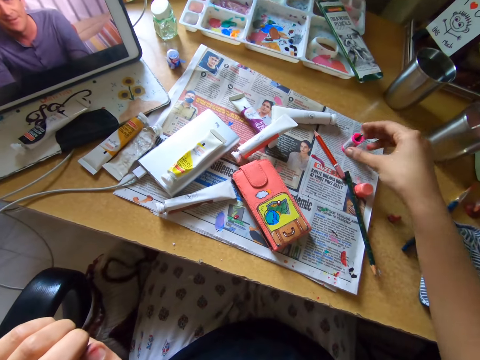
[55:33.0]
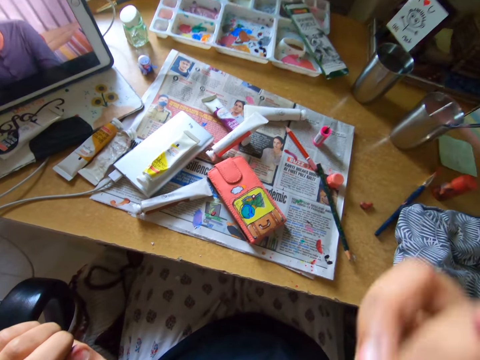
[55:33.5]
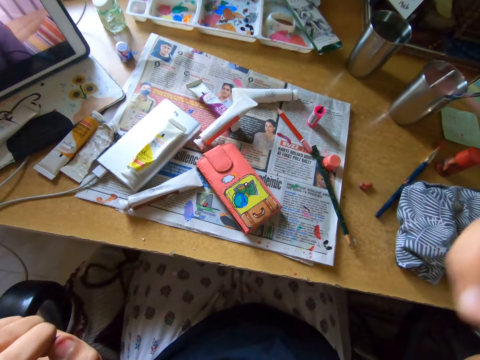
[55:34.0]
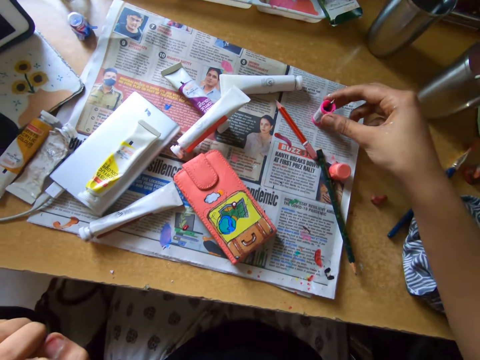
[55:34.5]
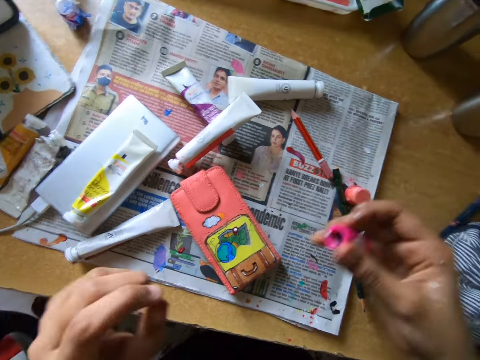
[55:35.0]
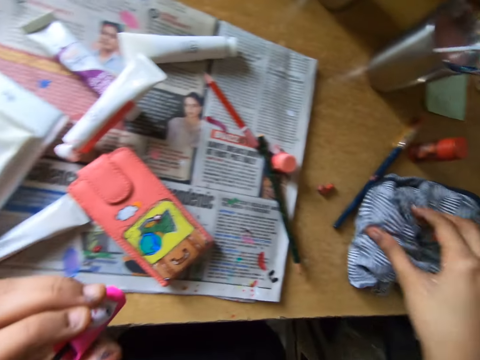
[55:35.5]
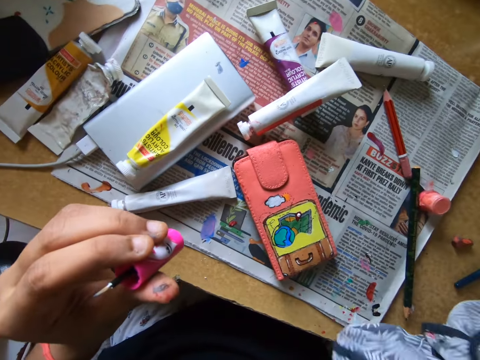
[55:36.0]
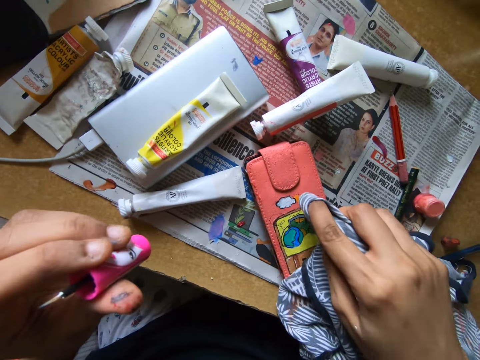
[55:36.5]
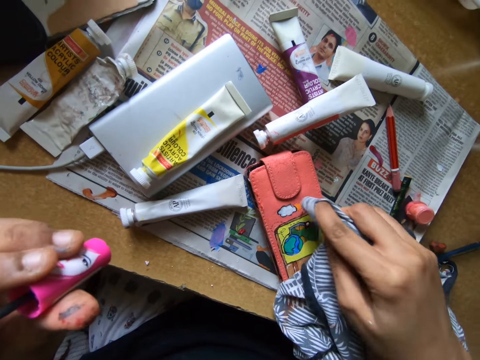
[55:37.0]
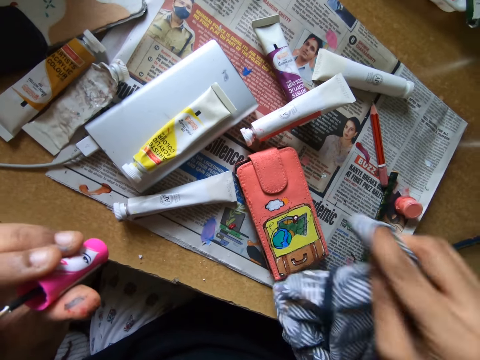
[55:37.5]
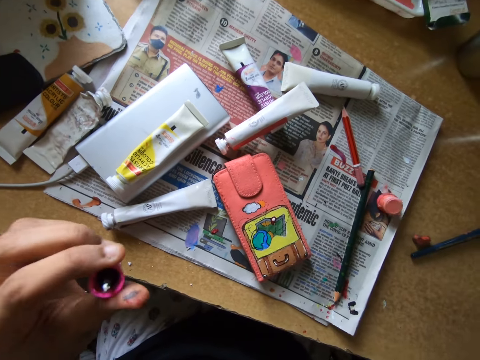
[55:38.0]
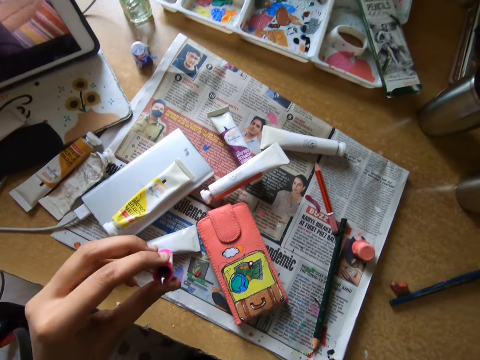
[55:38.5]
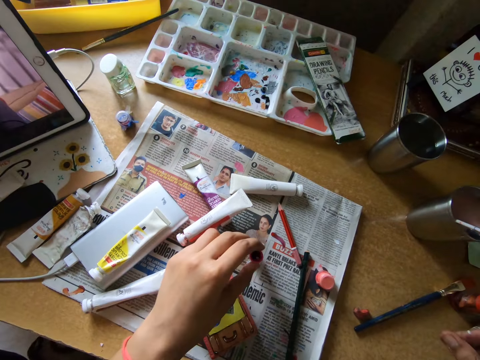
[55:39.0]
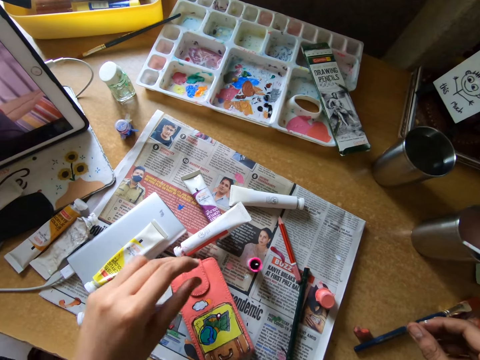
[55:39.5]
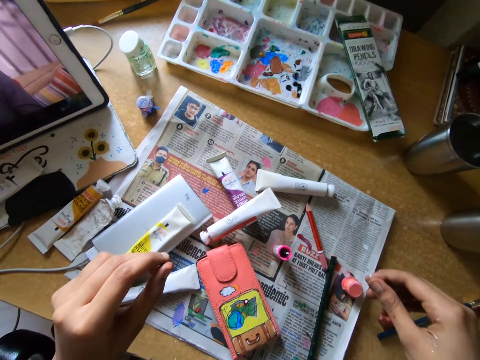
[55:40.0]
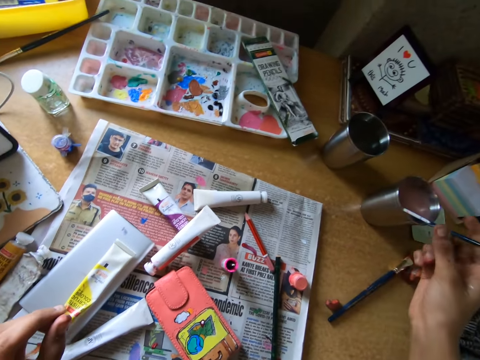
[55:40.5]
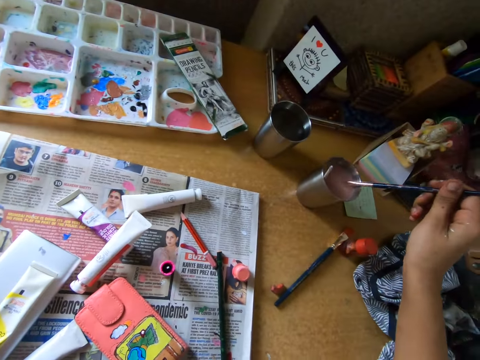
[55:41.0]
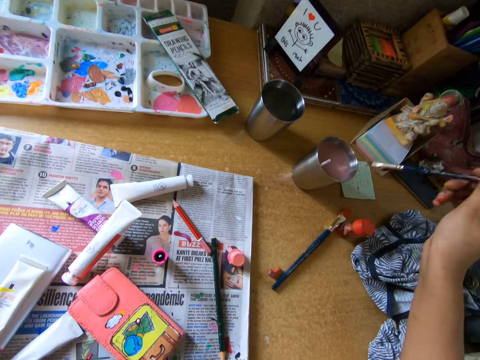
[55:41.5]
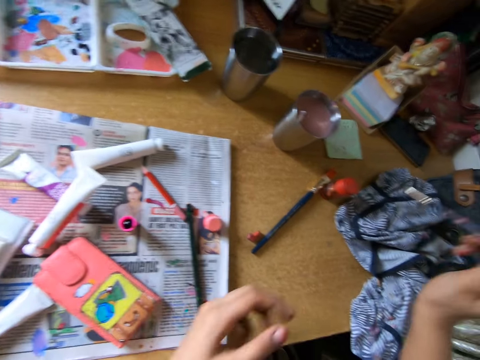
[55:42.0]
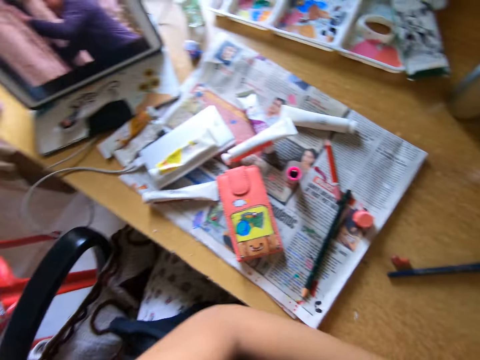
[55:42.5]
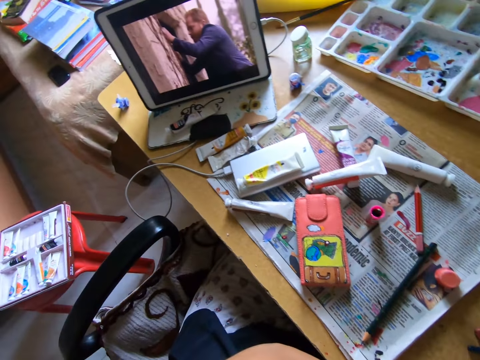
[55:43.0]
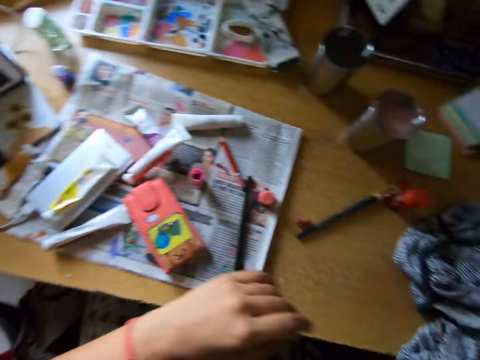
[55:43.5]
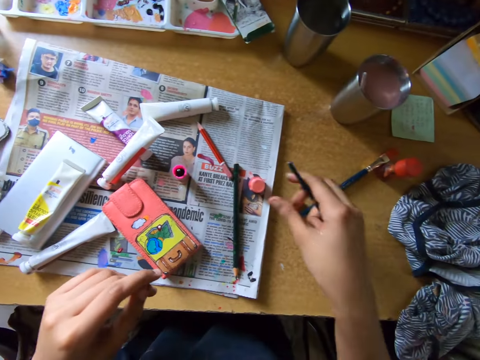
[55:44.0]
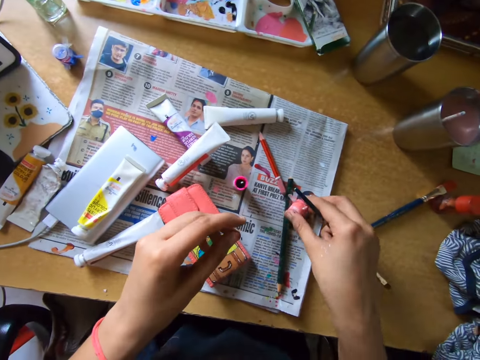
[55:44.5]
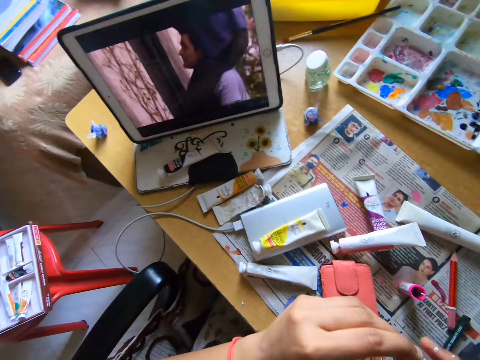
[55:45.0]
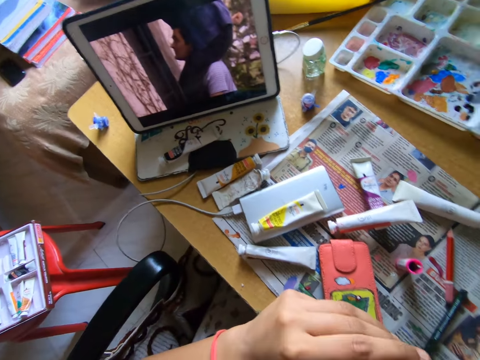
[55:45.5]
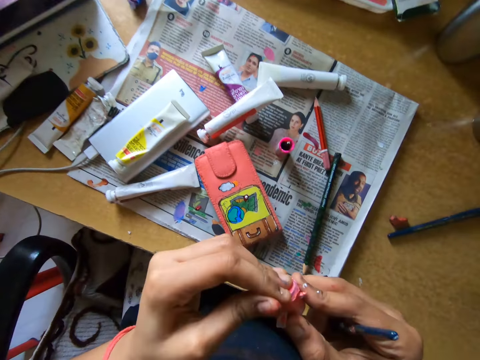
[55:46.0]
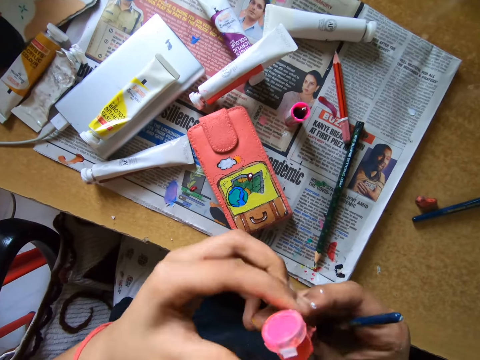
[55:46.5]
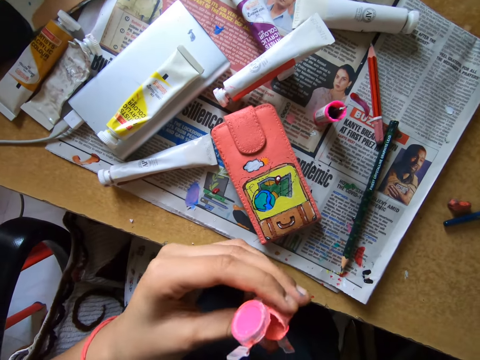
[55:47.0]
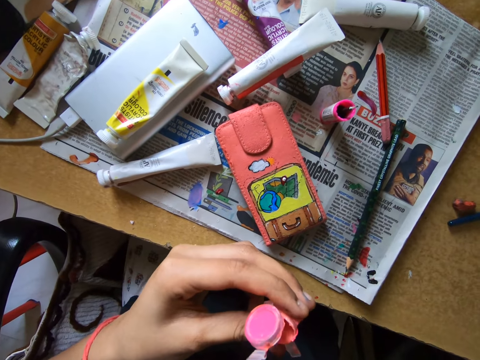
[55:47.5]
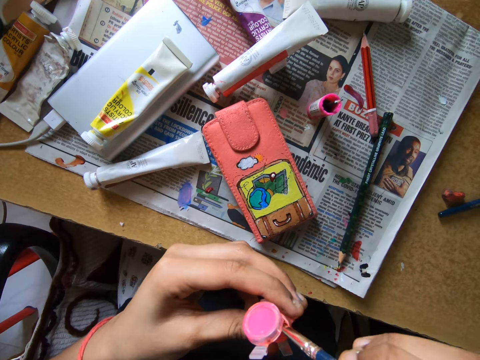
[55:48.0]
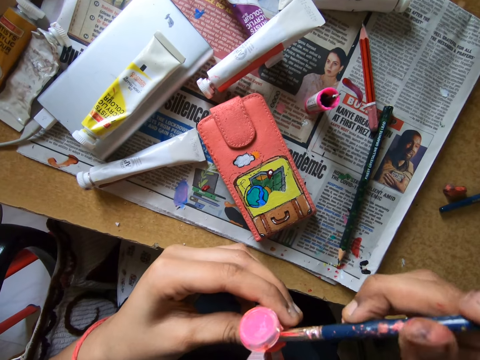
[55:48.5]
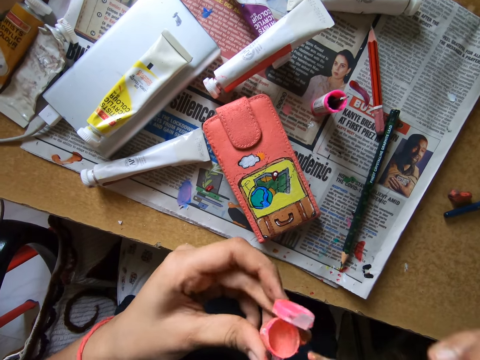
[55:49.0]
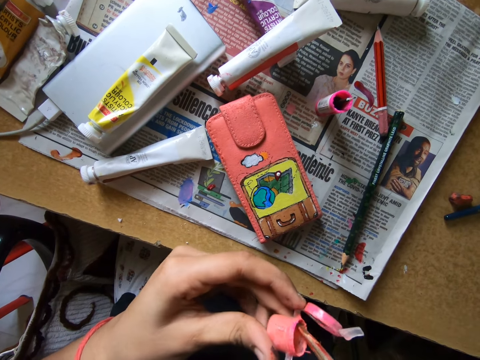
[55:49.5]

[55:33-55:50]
The camera wearer drops the pink color brush on the table. She wipes her face. She picks up the pink color brush from the table with her right hand. She moves the pink color brush from her right hand to her left hand. She picks up a cloth from the table. She cleans the pouch on the table with the cloth. She drops the pink color brush on the table. She picks up a black color brush from a cup on the table. She cleans the black color brush with the cloth on the table. She looks around. She picks up a small paint strip from the table. She opens the small paint strip. She dips the black color brush into the small paint strip.

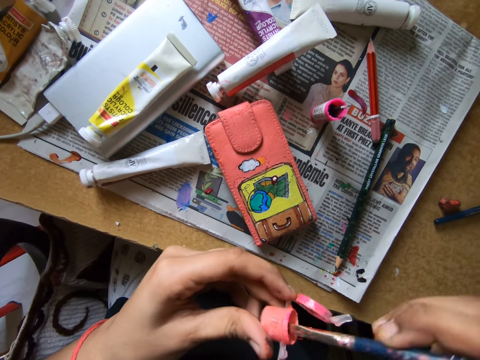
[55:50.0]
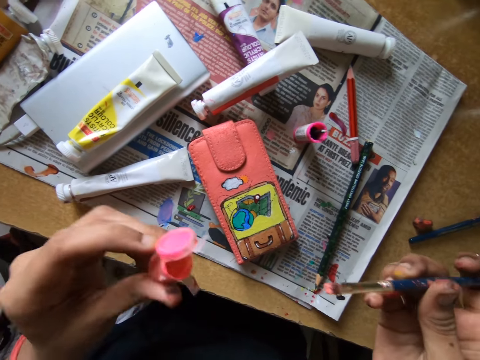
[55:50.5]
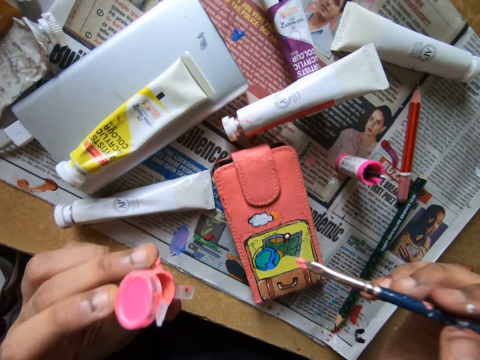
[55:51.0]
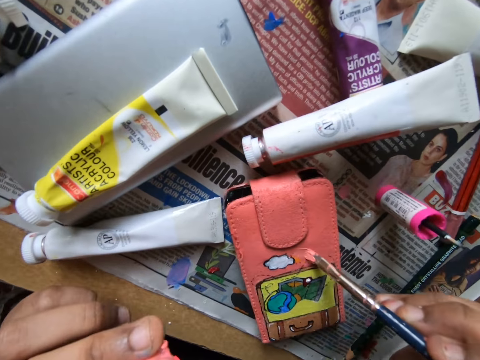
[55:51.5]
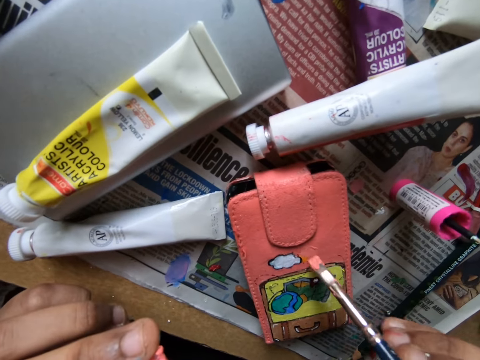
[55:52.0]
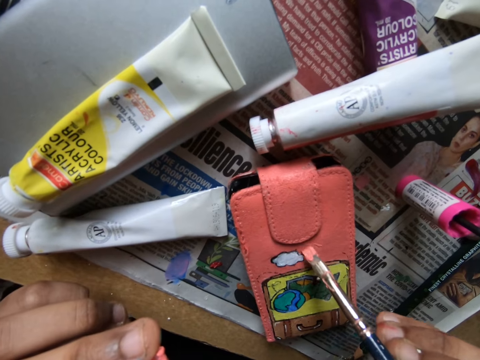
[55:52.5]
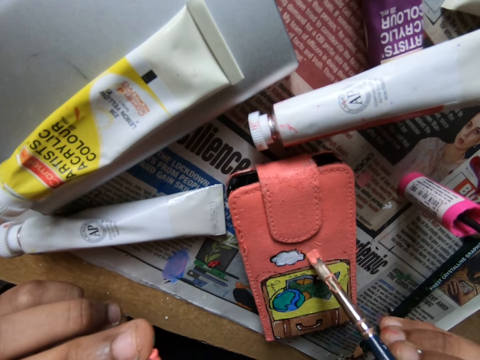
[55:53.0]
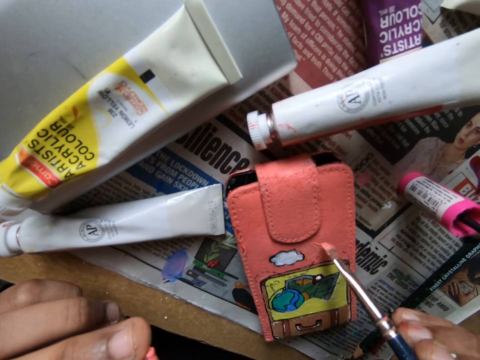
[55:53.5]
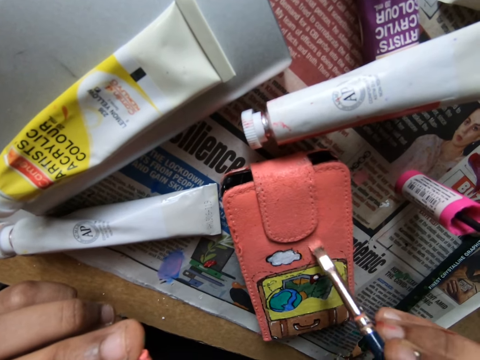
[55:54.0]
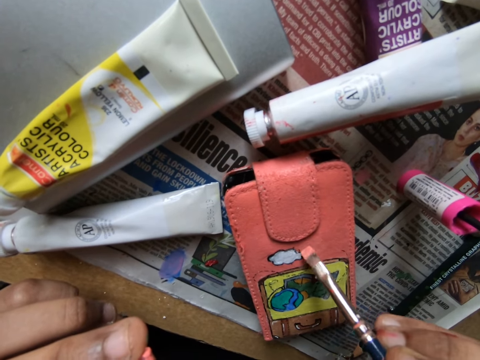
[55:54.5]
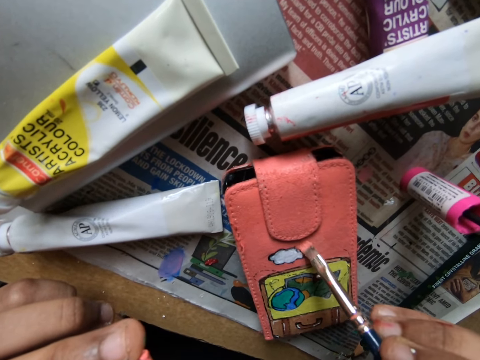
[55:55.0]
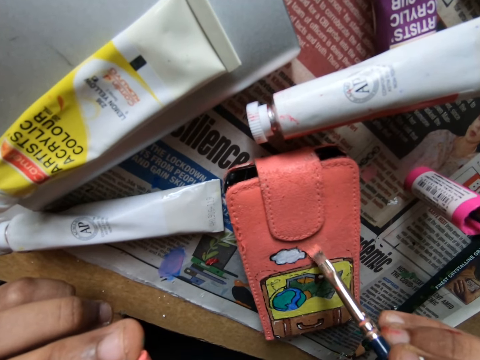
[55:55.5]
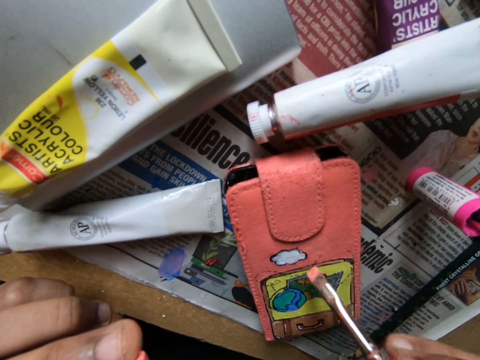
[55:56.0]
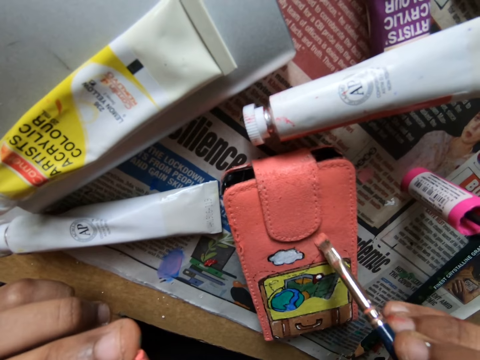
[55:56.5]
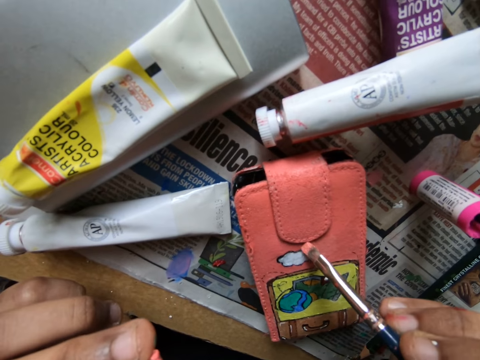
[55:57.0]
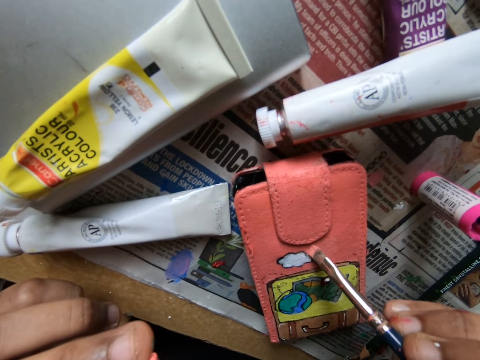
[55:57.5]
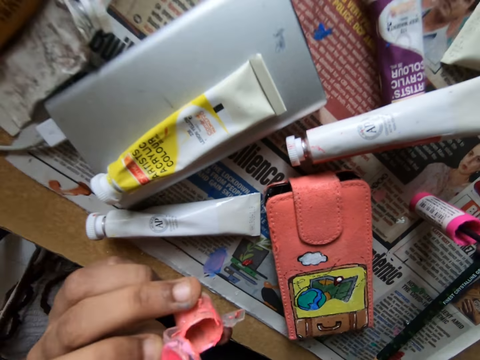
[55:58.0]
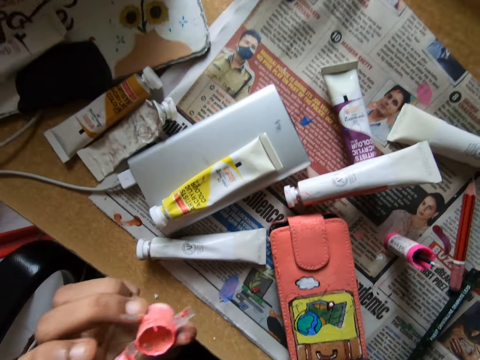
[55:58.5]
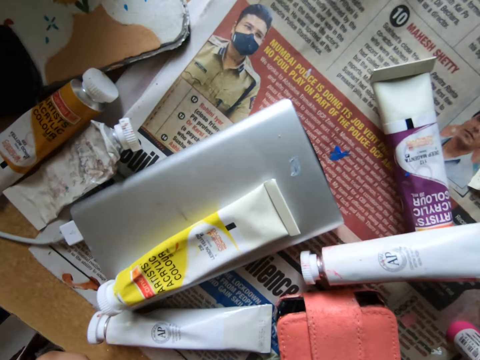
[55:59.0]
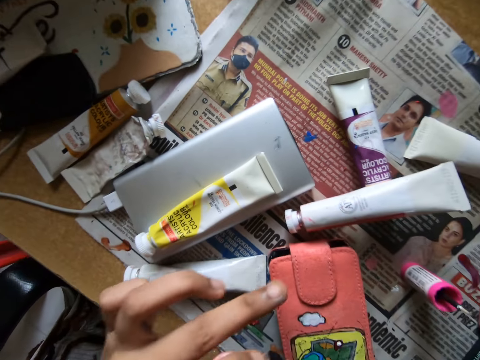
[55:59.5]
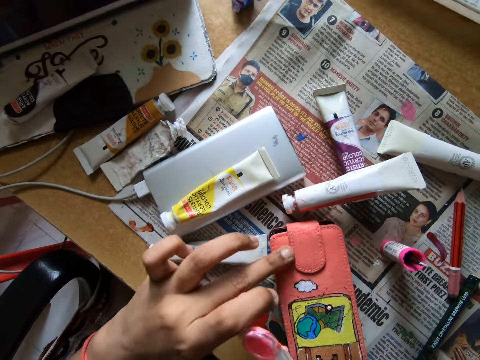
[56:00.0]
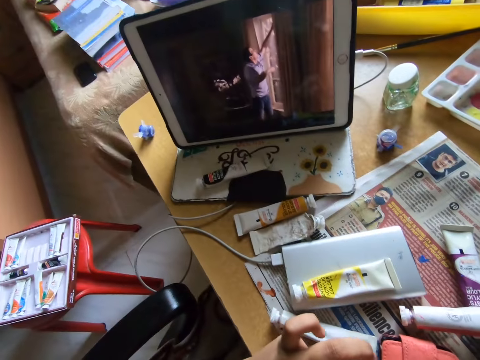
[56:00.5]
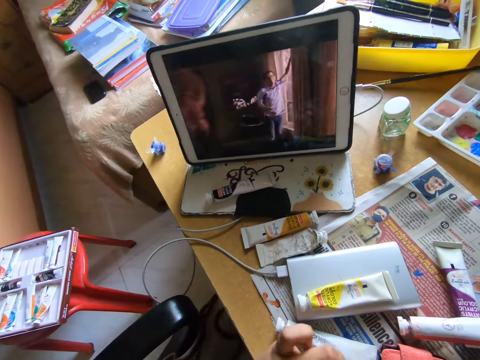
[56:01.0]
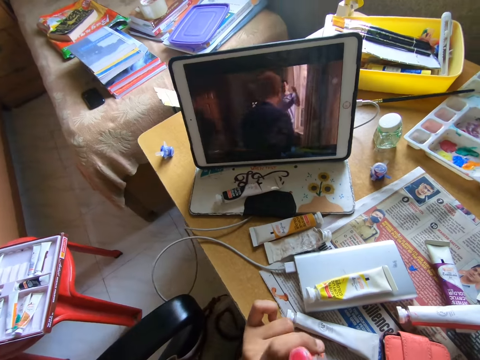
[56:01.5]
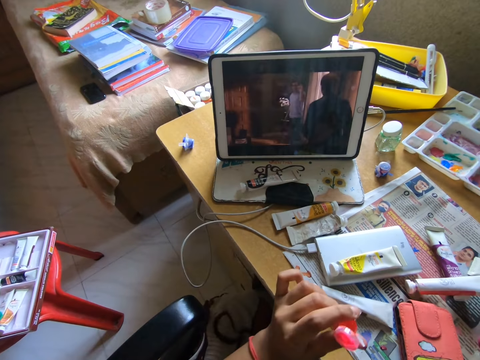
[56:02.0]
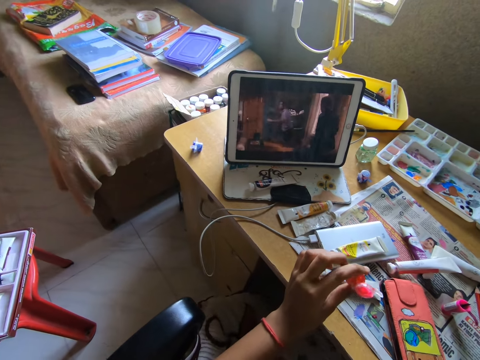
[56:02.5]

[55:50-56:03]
The camera wearer paints the pouch on the table with the black color brush. She cleans the pouch with the middle finger of her left hand. She watches on a tablet.
